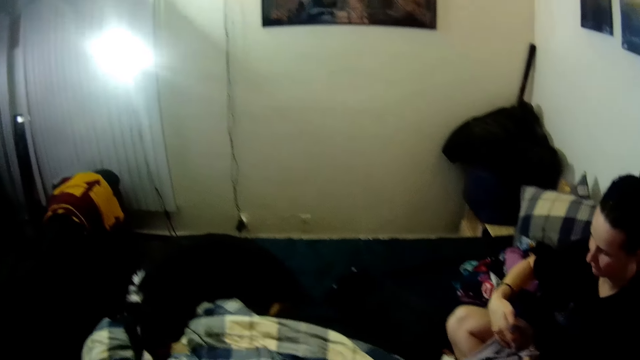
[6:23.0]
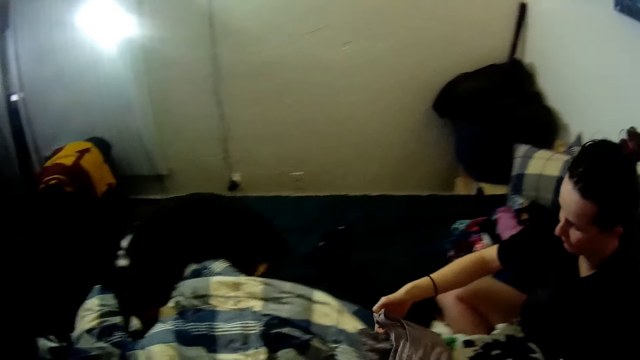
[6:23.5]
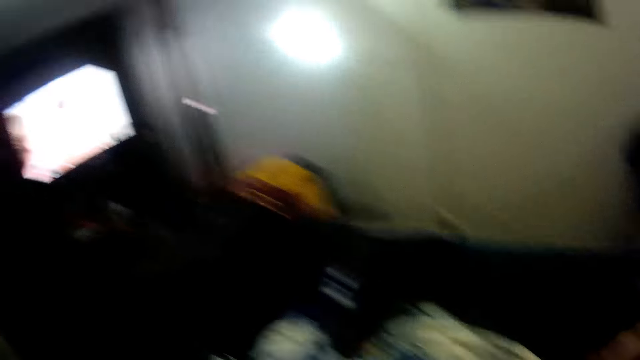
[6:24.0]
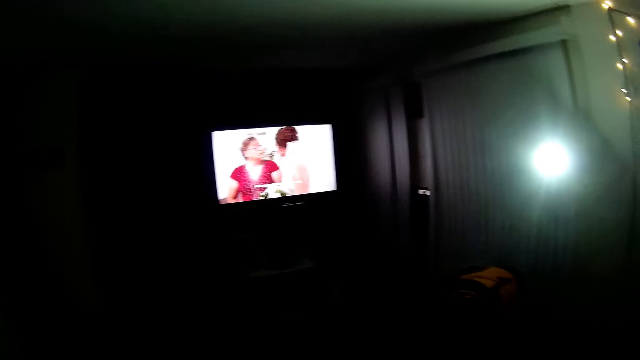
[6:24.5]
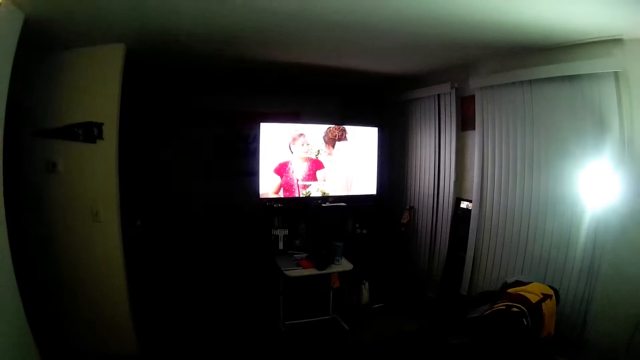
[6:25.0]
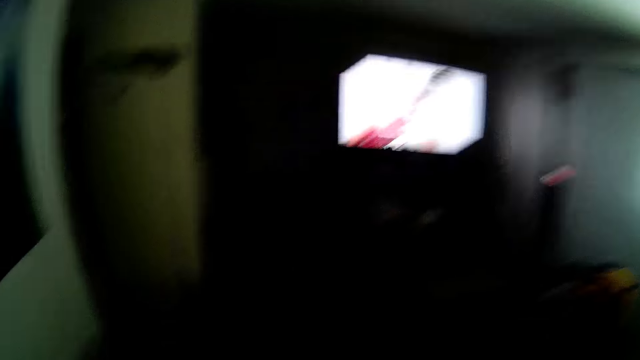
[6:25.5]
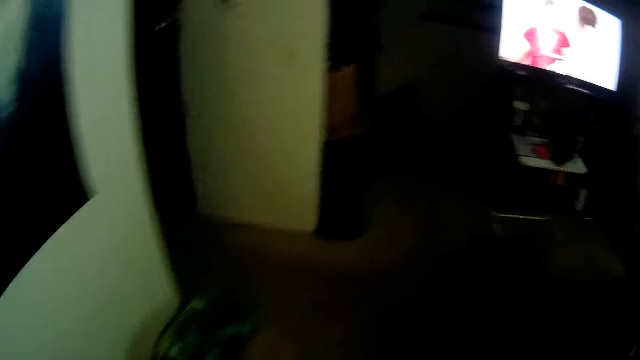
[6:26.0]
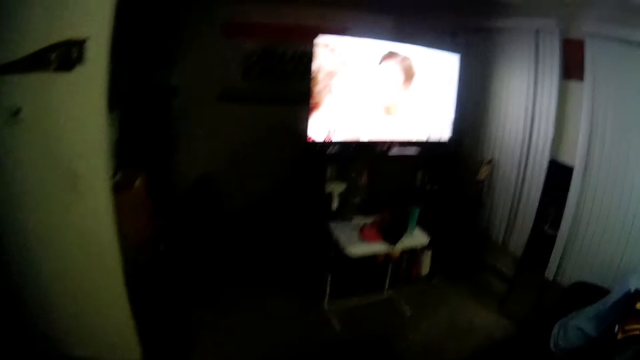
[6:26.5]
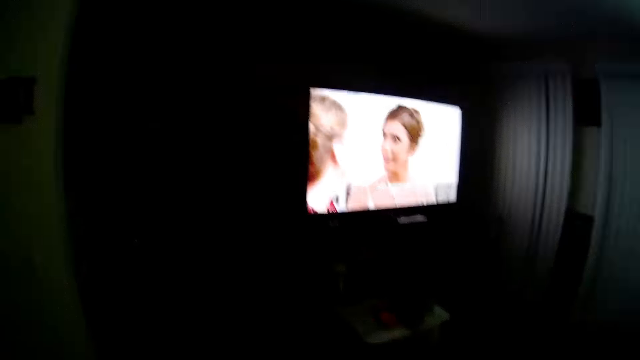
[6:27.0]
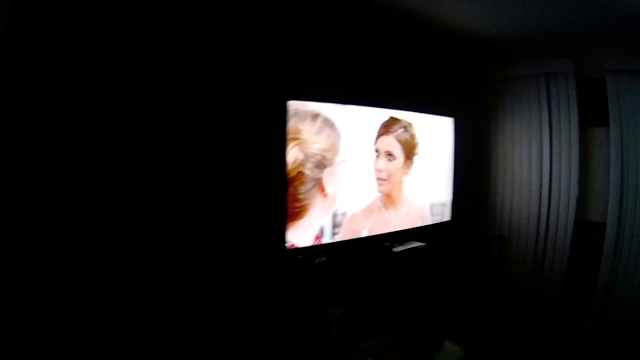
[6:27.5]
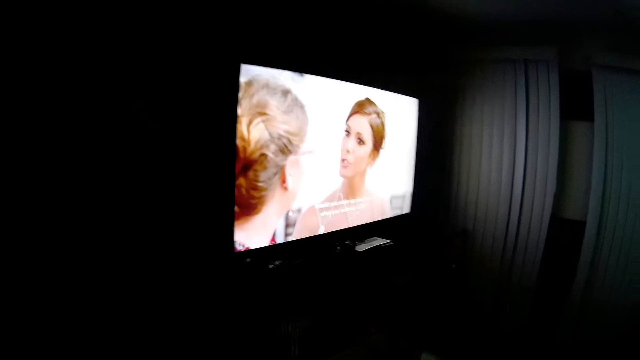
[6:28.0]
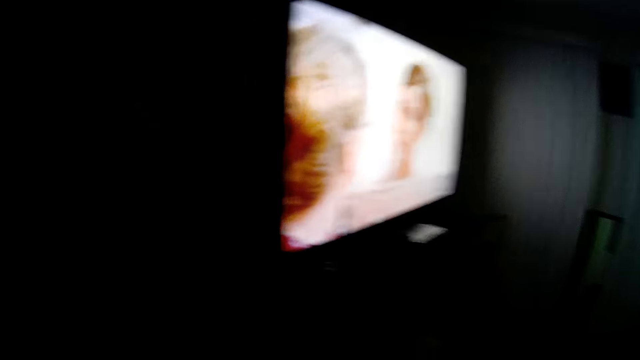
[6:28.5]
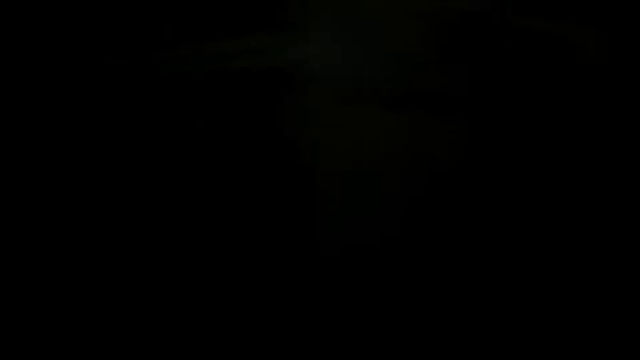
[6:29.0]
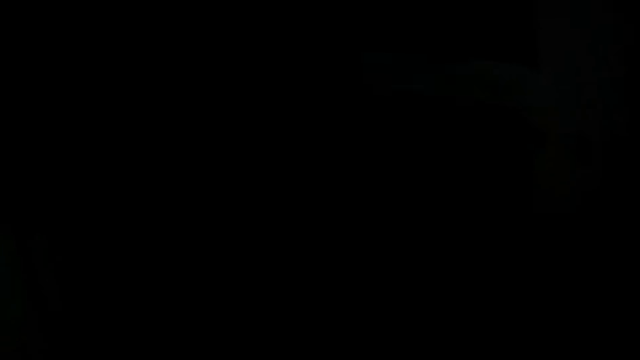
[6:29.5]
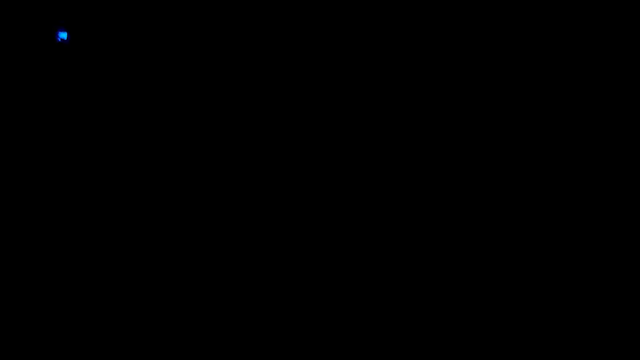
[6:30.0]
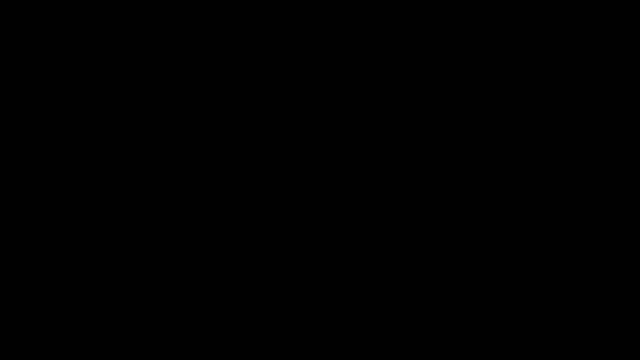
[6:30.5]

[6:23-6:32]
The camera wearer looks at a woman. The woman puts down the cloth. The camera wearer watches a television. They move around.

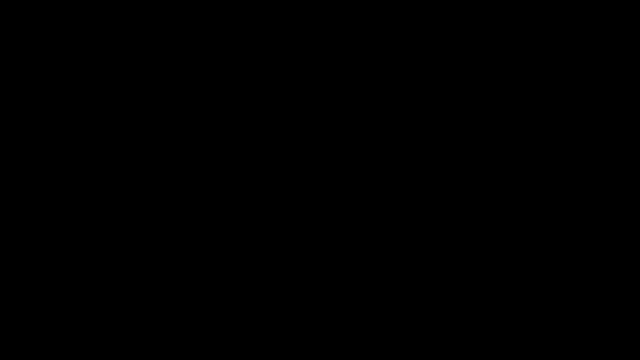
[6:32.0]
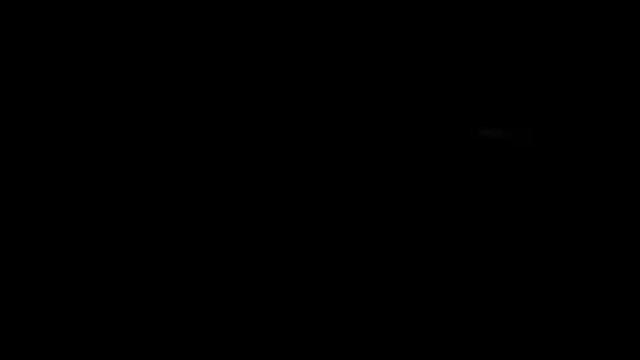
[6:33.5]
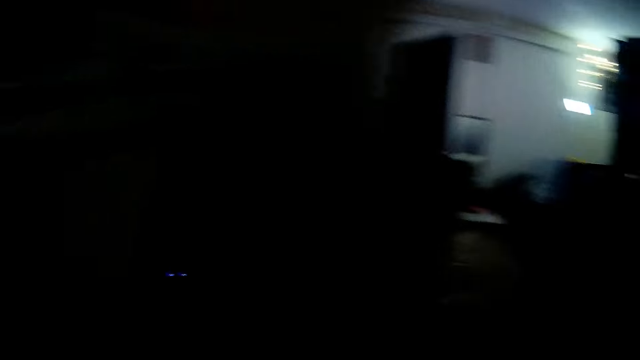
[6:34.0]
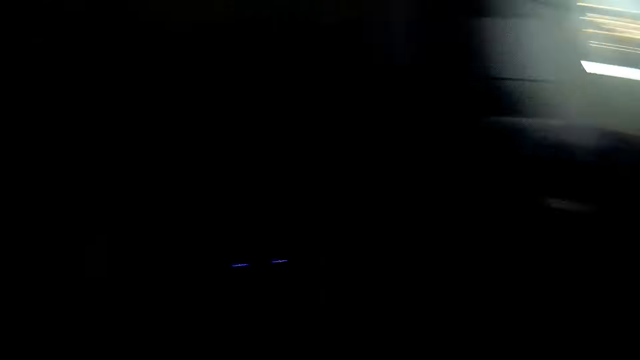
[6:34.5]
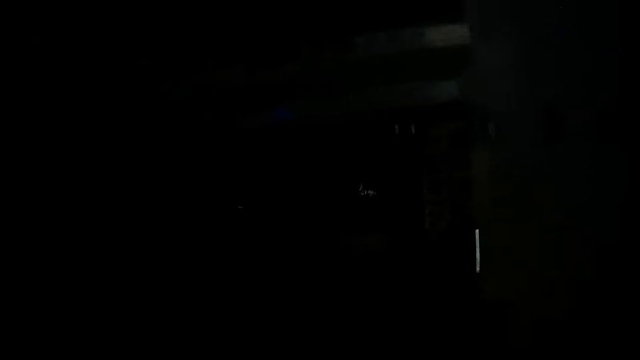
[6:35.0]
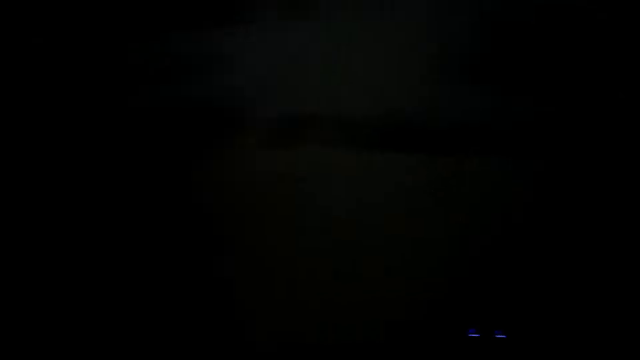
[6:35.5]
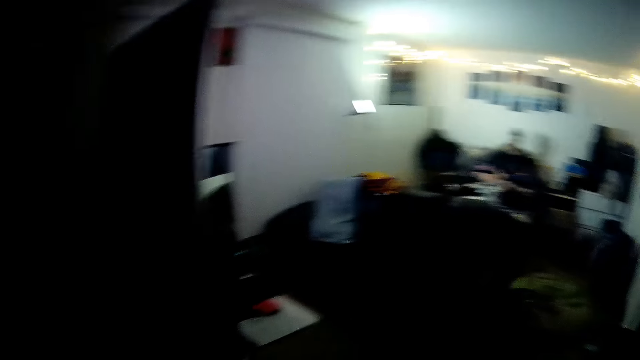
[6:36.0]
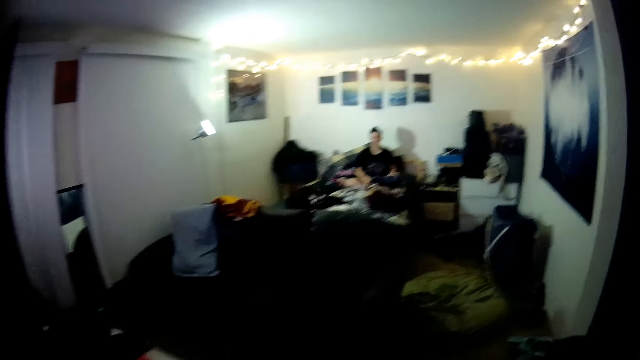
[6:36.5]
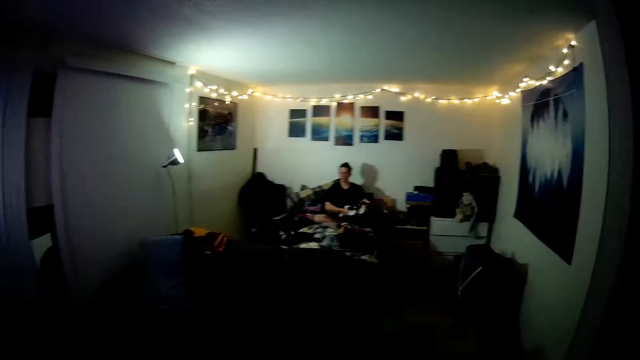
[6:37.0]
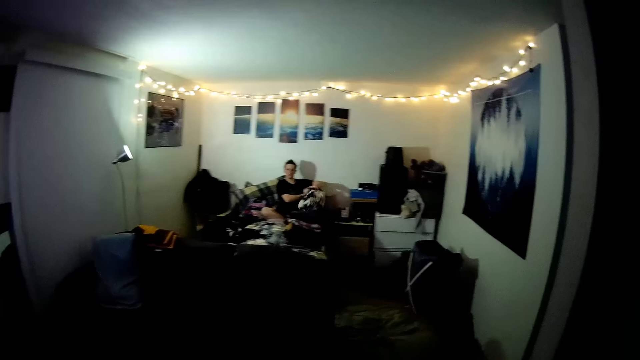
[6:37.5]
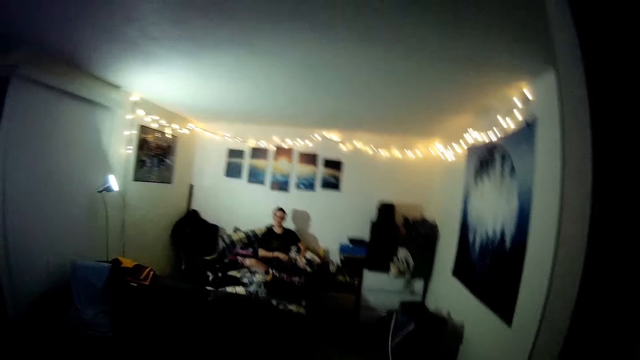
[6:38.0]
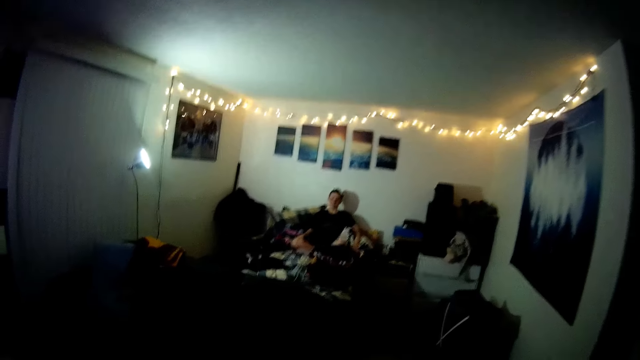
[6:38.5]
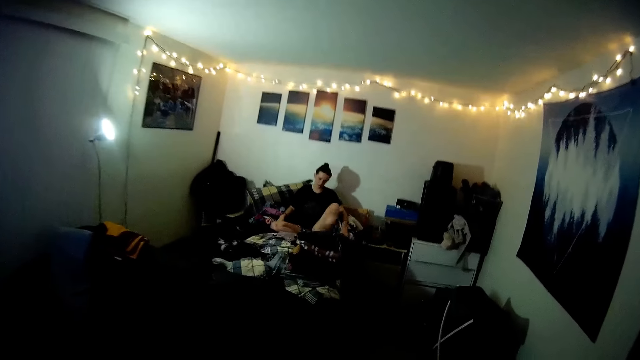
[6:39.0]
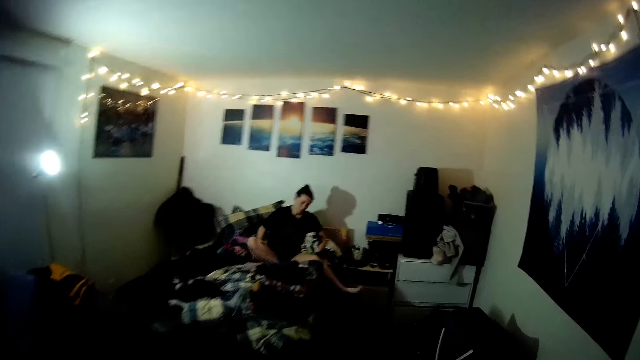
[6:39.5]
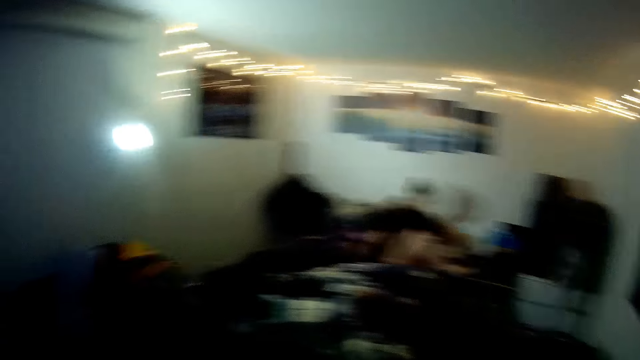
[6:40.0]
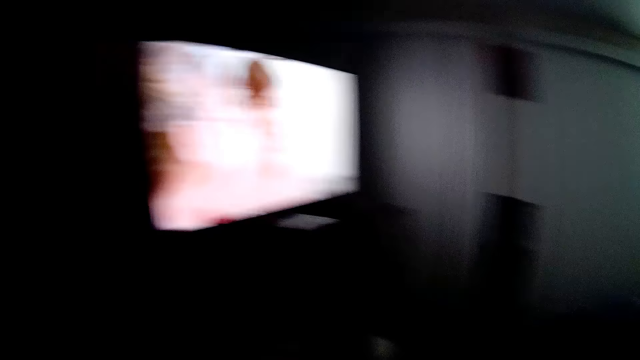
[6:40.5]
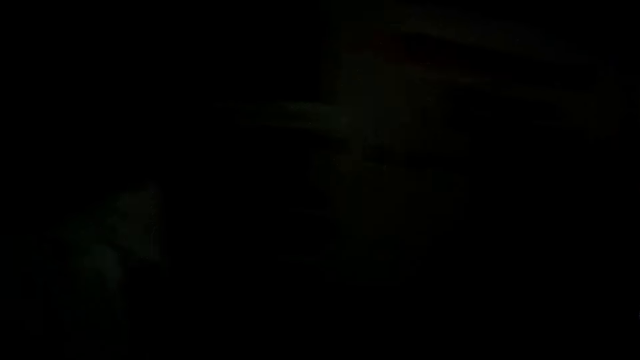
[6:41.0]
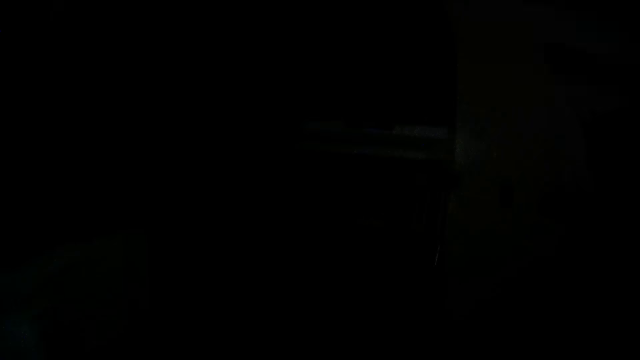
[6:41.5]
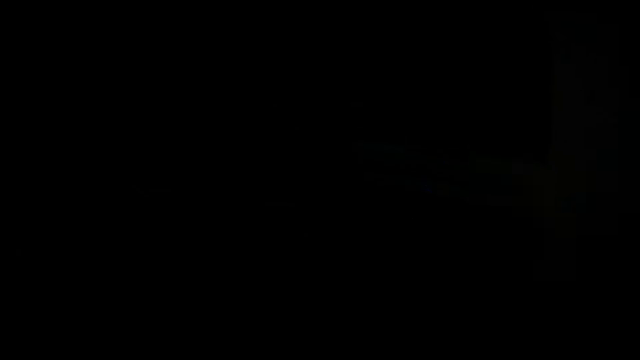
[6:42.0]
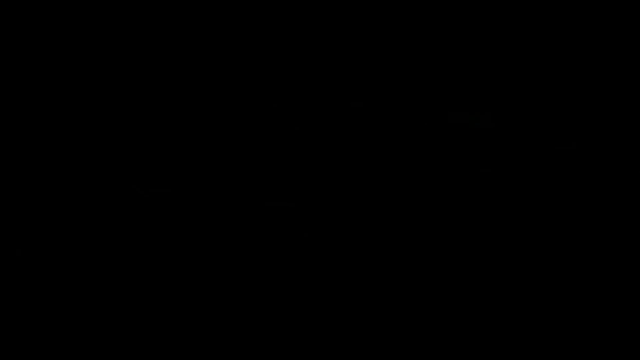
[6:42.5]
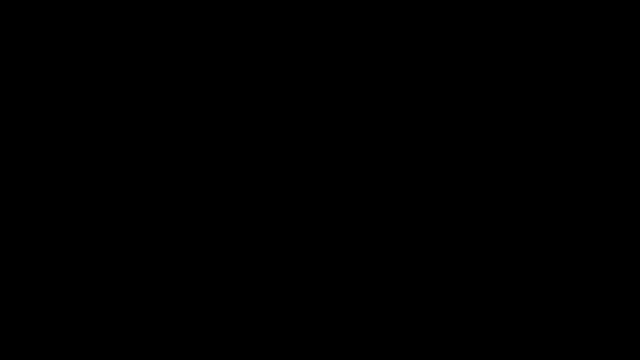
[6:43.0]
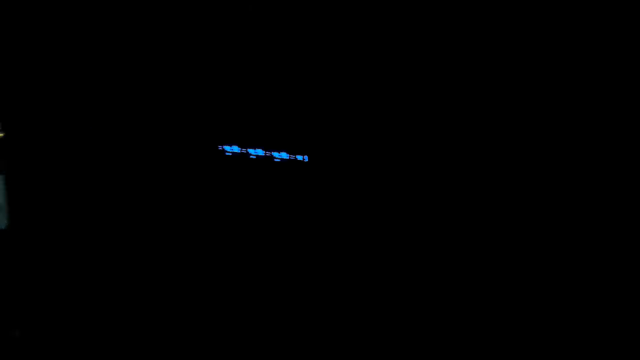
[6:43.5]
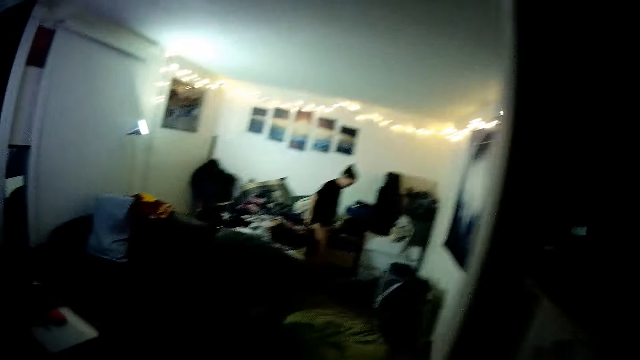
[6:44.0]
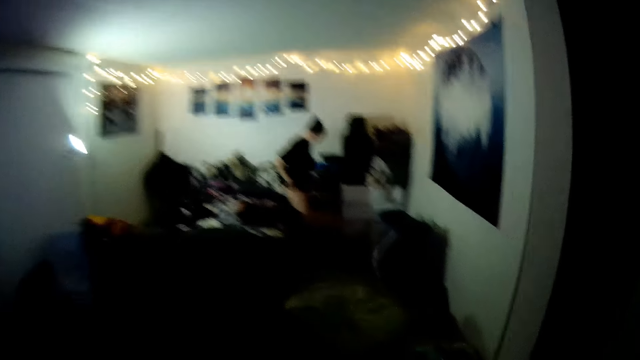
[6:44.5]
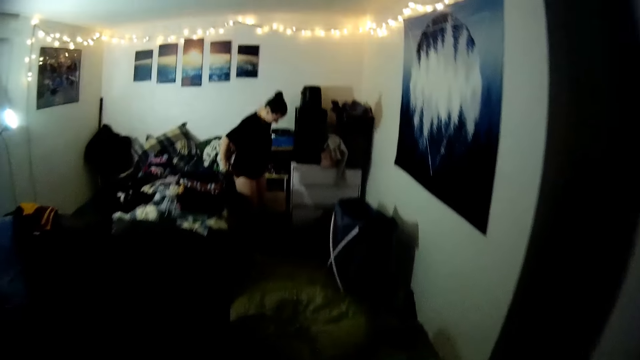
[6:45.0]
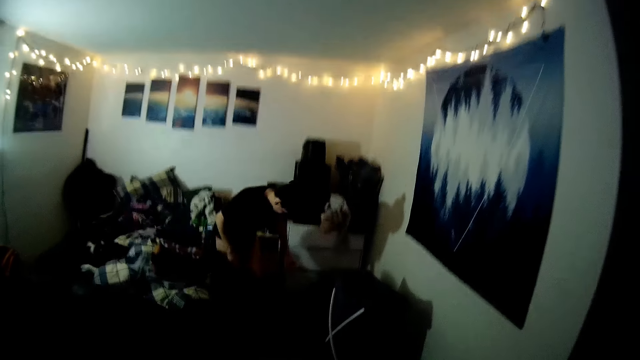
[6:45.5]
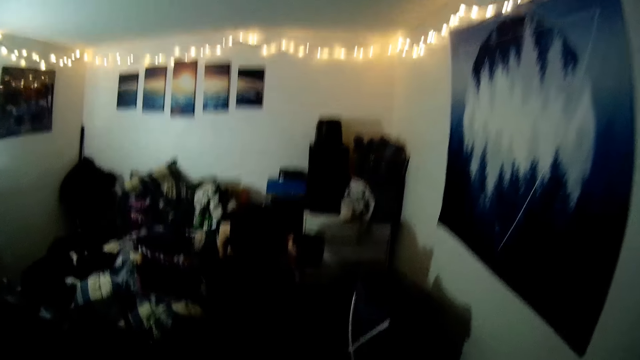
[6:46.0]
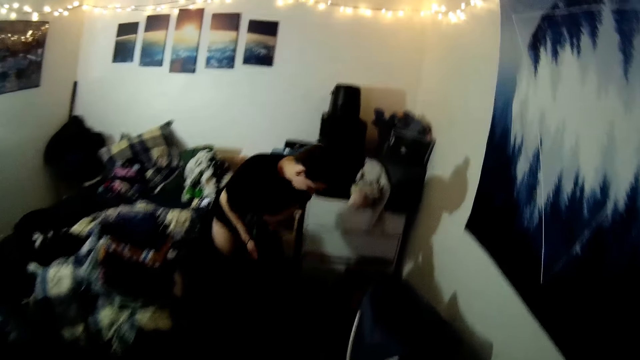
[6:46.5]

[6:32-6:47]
The camera wearer looks around. They look at a woman. They look at a television. The woman stands from a bed. The camera wearer stretches a cloth.
